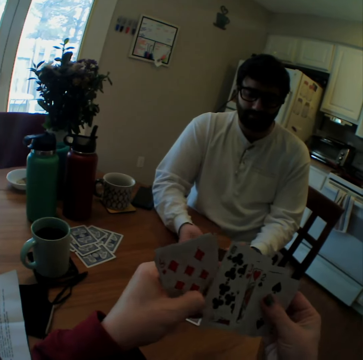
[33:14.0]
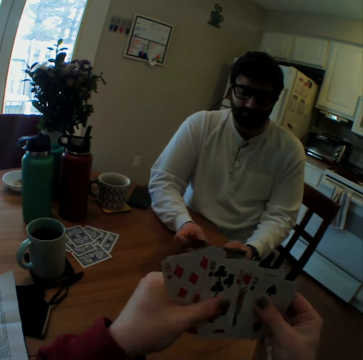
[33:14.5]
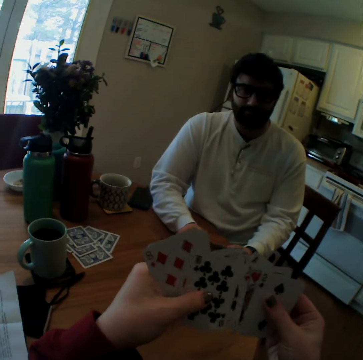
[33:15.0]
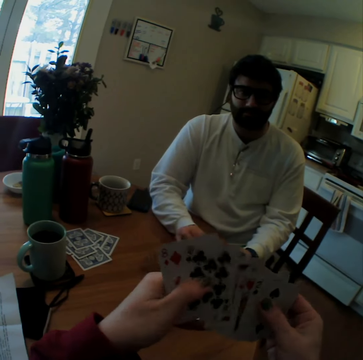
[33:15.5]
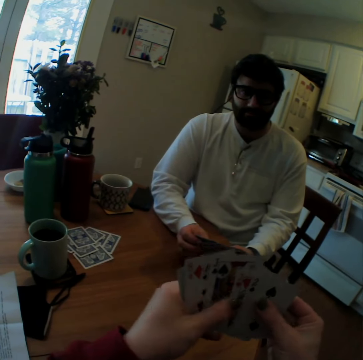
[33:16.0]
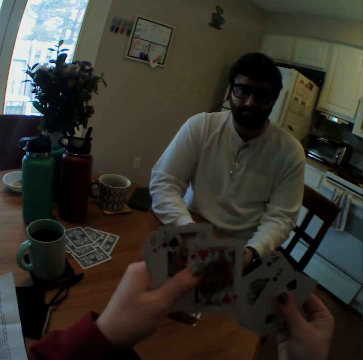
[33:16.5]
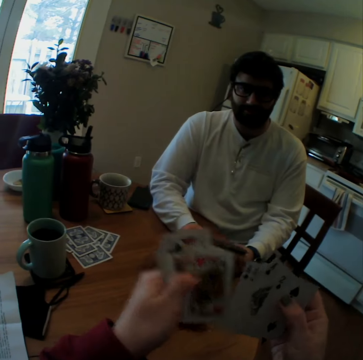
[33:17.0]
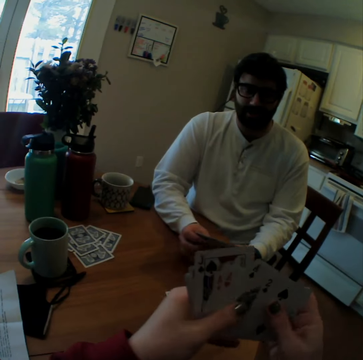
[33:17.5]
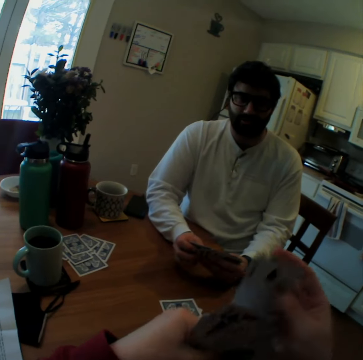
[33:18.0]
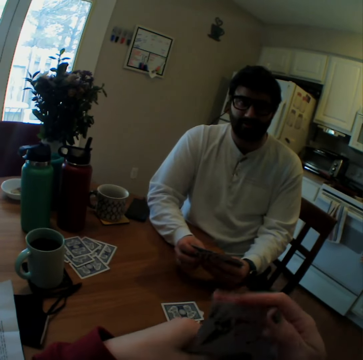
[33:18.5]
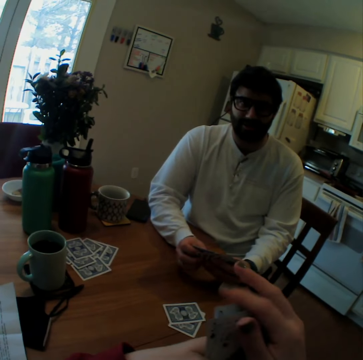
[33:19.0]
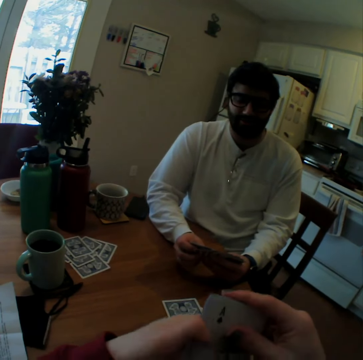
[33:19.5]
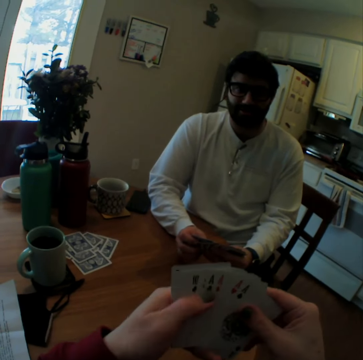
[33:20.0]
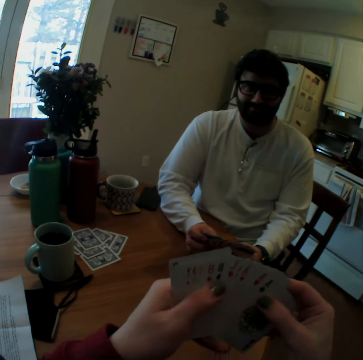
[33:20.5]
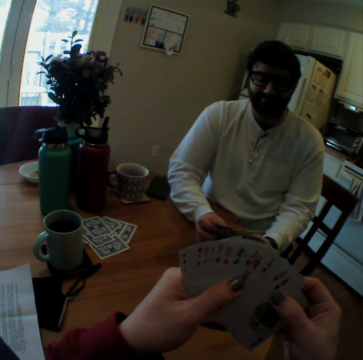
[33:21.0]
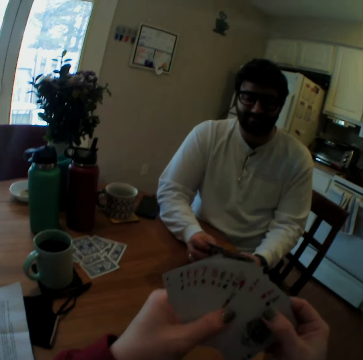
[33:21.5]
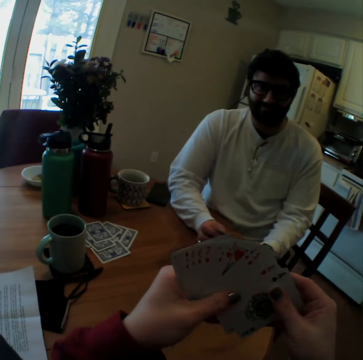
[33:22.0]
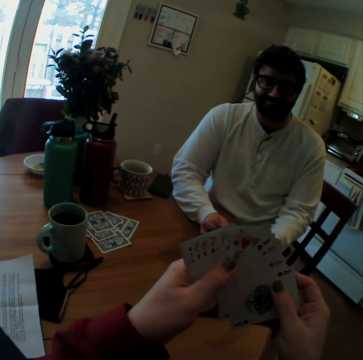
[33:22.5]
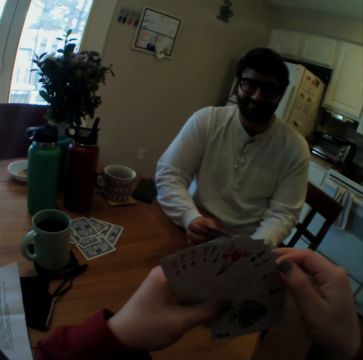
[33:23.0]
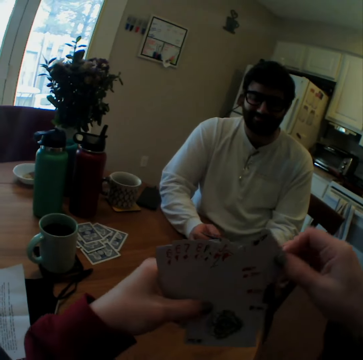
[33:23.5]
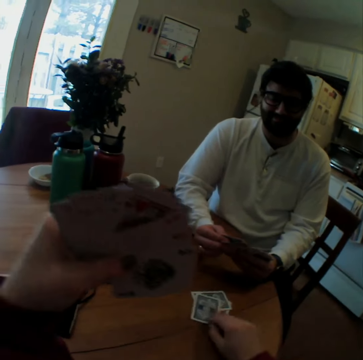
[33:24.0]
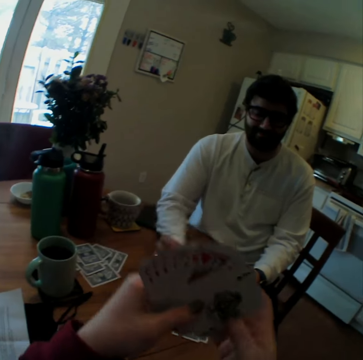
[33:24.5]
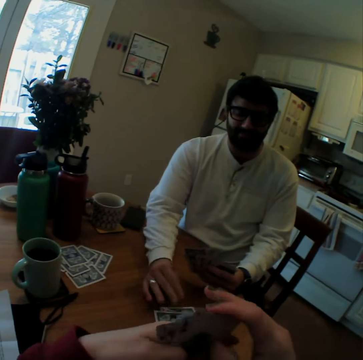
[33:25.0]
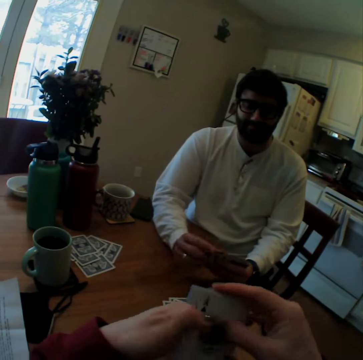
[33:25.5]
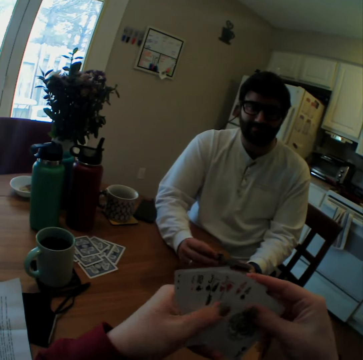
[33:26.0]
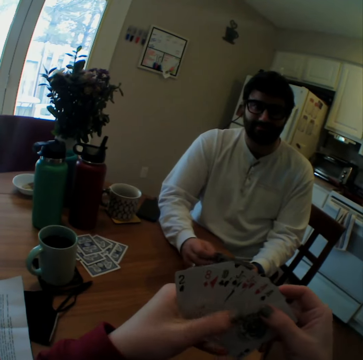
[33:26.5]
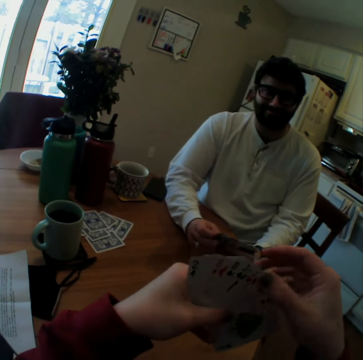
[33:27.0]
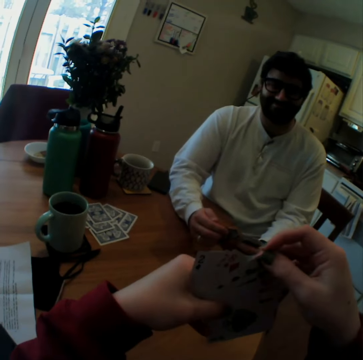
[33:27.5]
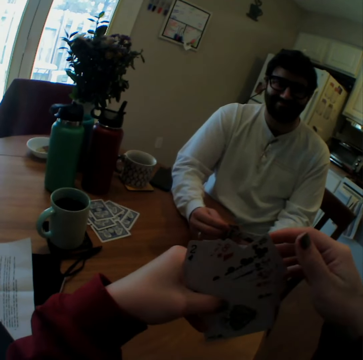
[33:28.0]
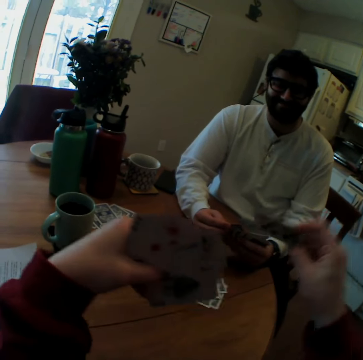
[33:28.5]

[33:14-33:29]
The camera wearer mixes cards and laughs. They play a card game with a man. They put a card on a table. The man puts a card on the table. The camera wearer giggles.

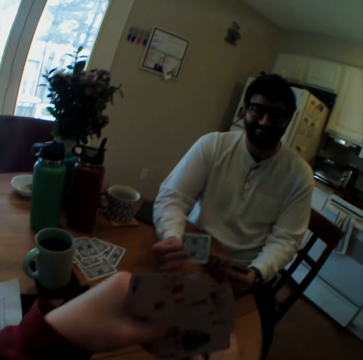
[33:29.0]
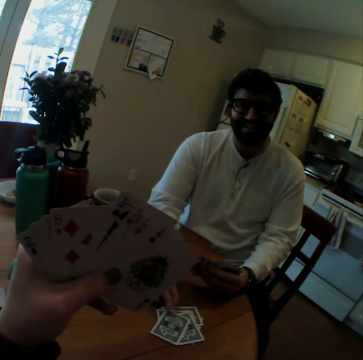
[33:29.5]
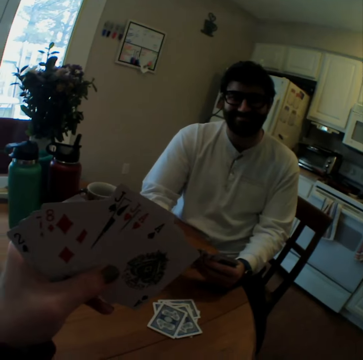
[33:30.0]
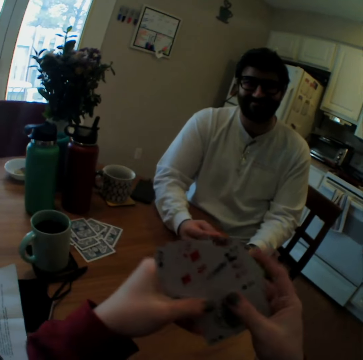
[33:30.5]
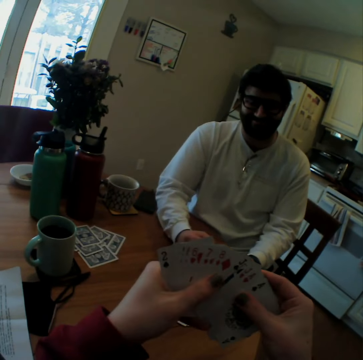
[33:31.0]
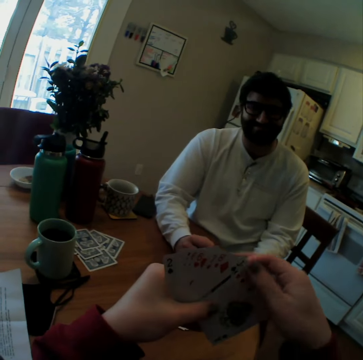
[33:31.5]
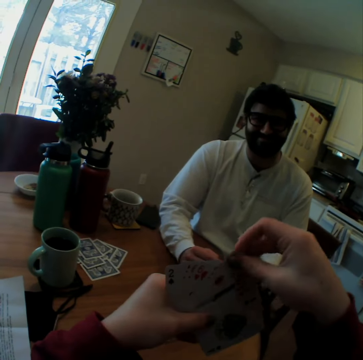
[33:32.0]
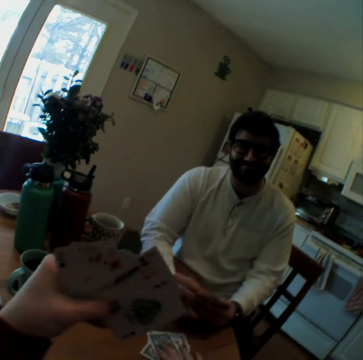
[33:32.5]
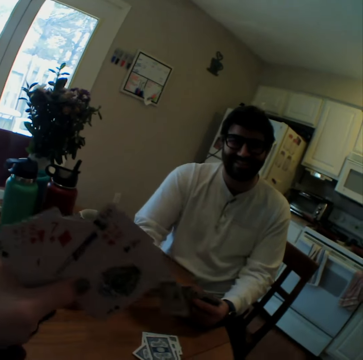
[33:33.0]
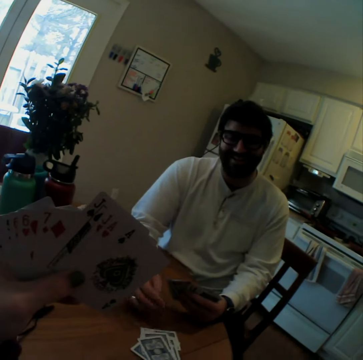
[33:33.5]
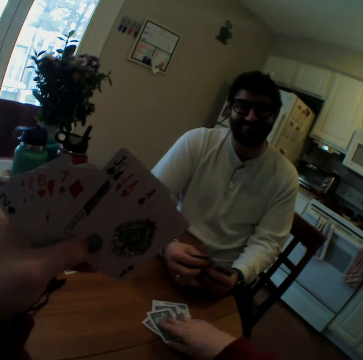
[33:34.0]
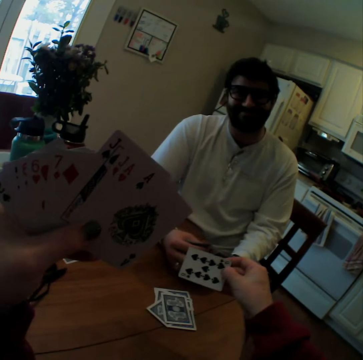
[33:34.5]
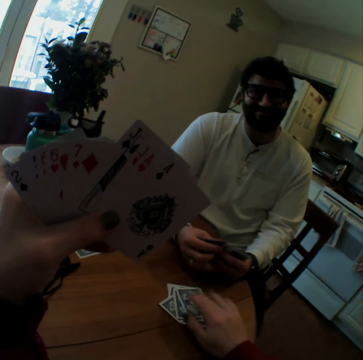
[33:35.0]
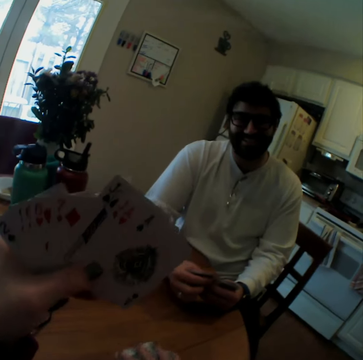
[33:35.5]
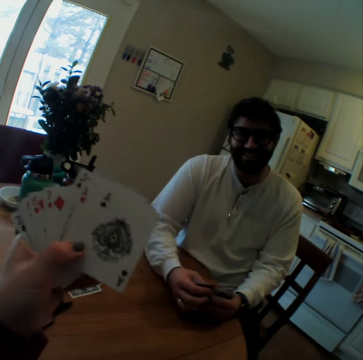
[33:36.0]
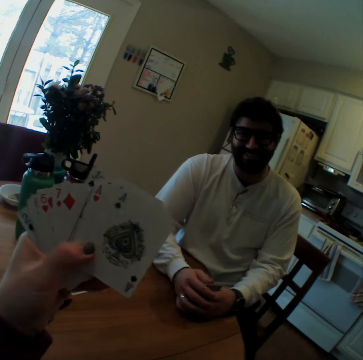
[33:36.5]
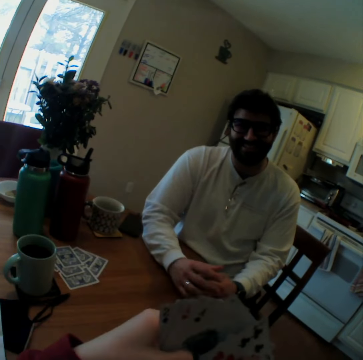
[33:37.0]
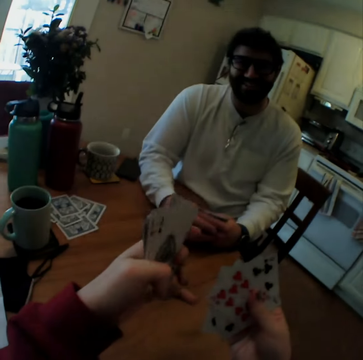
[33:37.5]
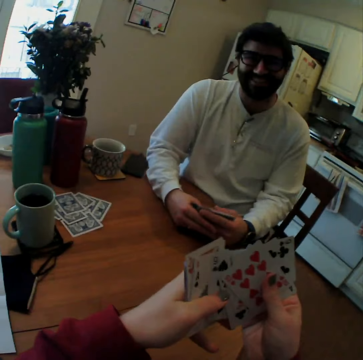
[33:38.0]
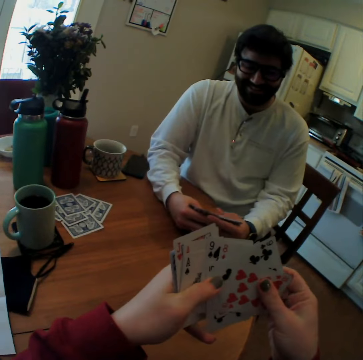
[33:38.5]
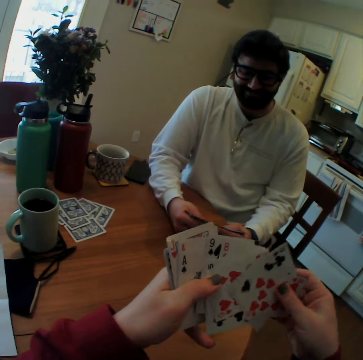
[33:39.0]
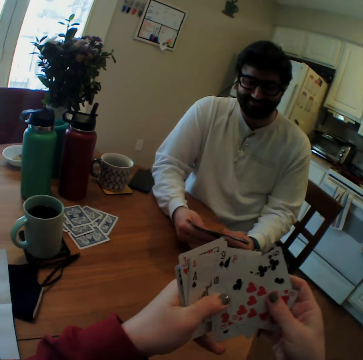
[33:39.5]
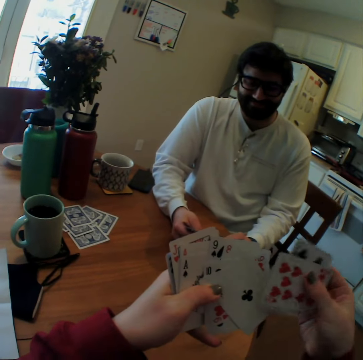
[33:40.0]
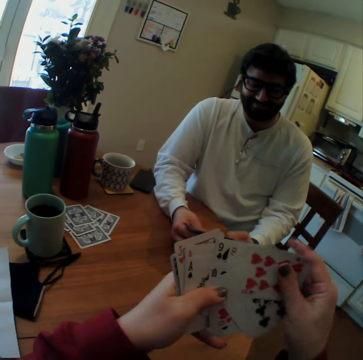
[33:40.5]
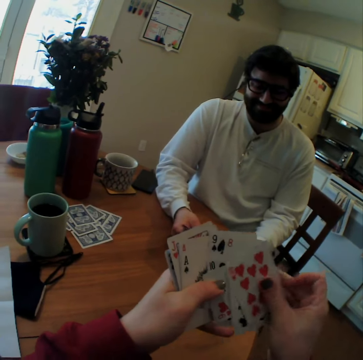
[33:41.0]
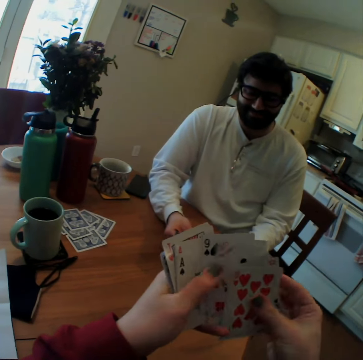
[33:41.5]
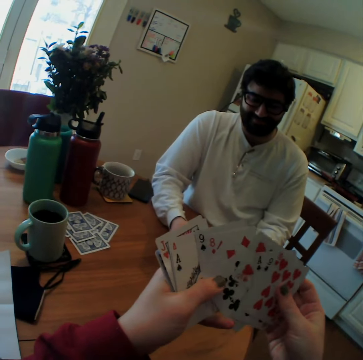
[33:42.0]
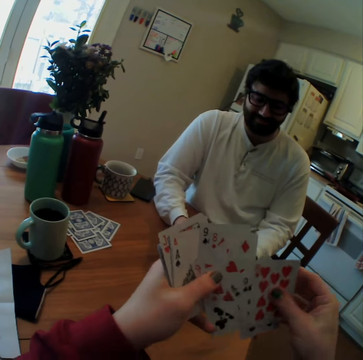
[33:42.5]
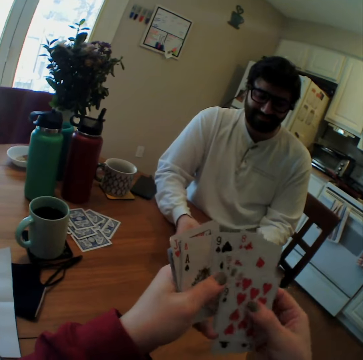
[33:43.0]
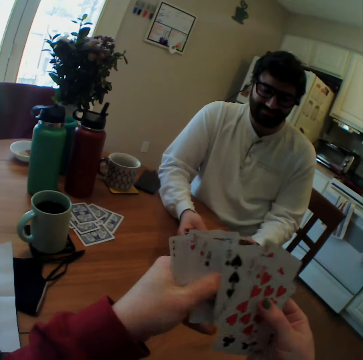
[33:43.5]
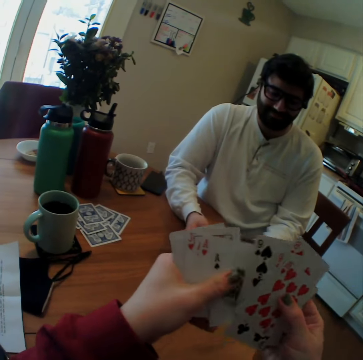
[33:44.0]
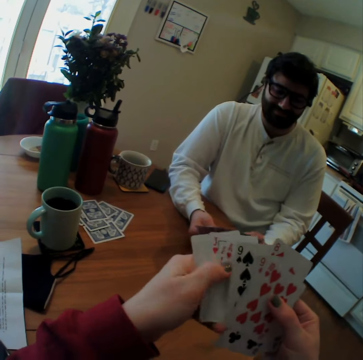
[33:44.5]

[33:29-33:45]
The camera wearer puts a card on a table. A man puts a card on the table. The camera wearer puts a card on the table. The man puts a card on the table. The camera wearer pulls cards. They arrange the playing cards. They mix cards. The man arranges the playing cards.

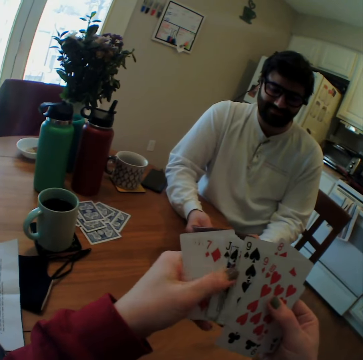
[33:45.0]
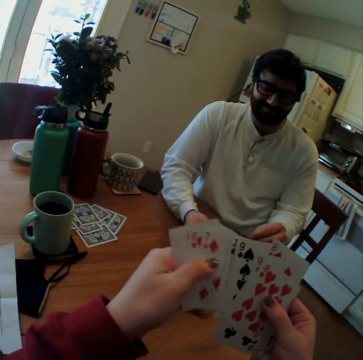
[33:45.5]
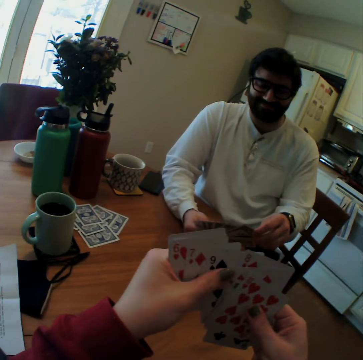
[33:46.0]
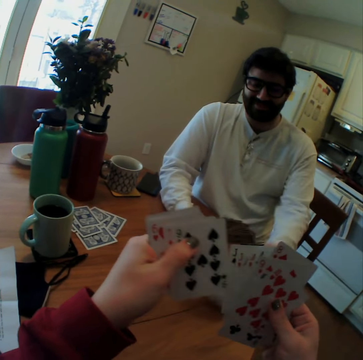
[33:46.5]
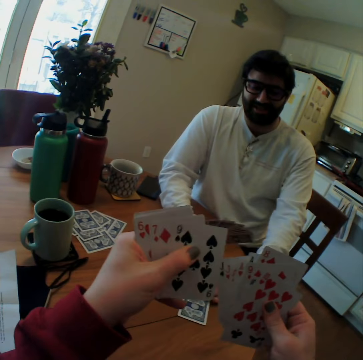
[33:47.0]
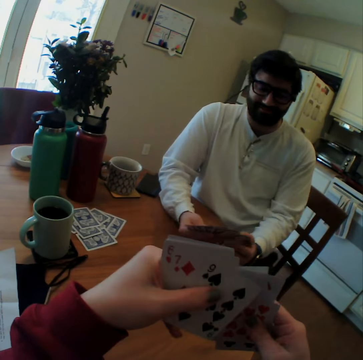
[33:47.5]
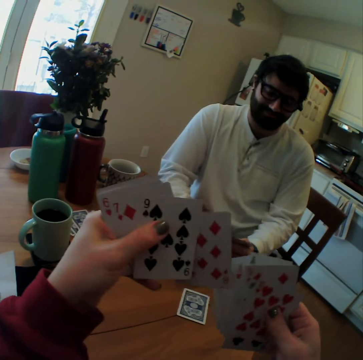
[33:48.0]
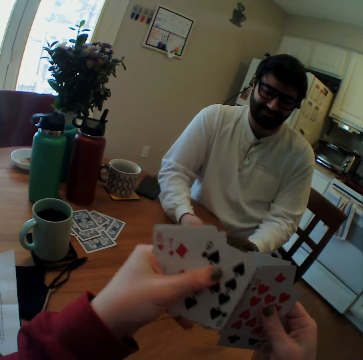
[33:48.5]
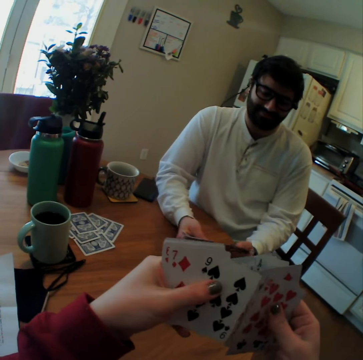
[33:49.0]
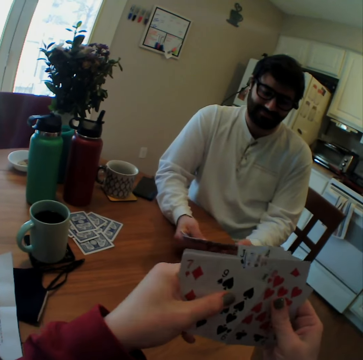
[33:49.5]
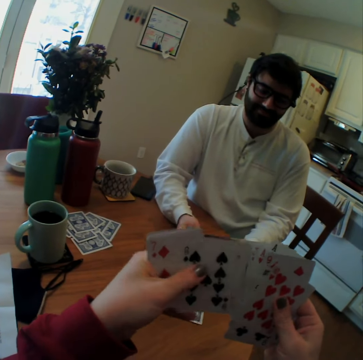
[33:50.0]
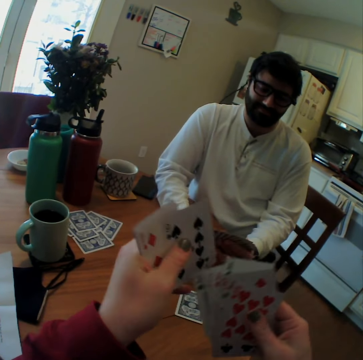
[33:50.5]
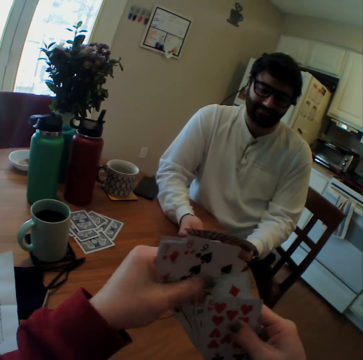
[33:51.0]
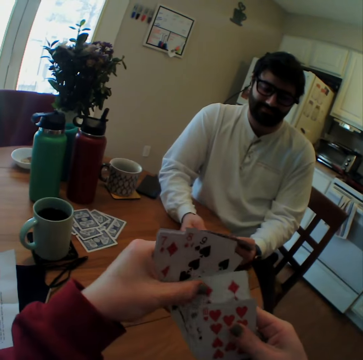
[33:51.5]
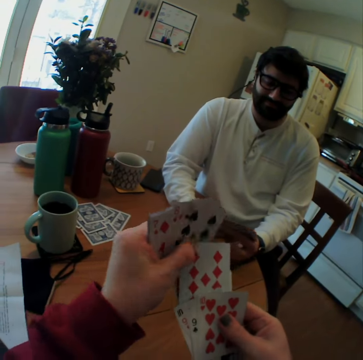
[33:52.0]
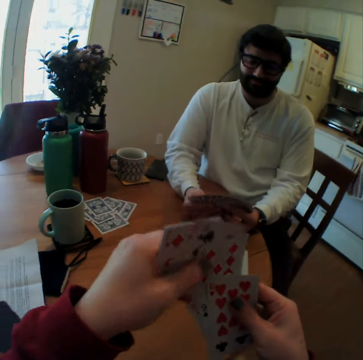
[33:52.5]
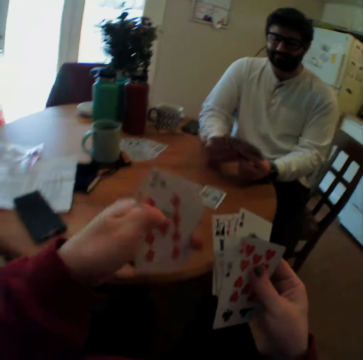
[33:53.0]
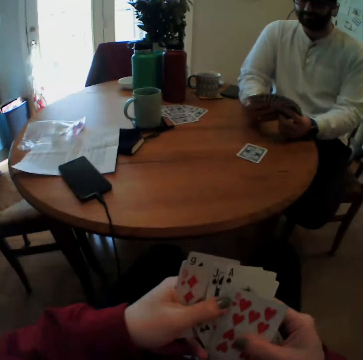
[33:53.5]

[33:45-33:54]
A man plays a card game with the camera wearer. The man puts a card on a table.
